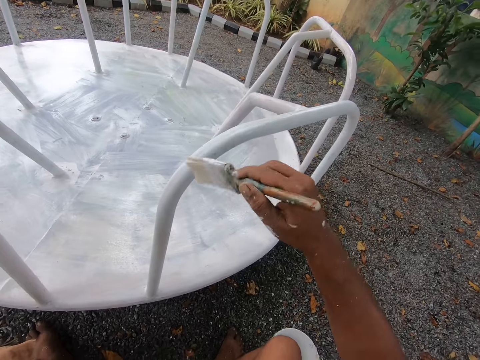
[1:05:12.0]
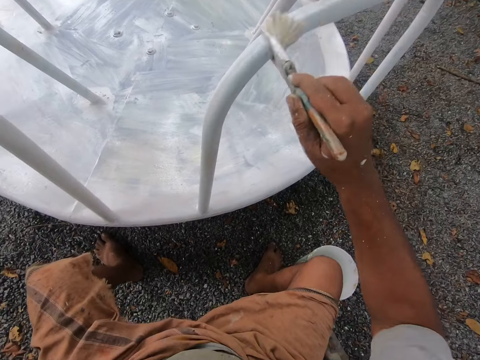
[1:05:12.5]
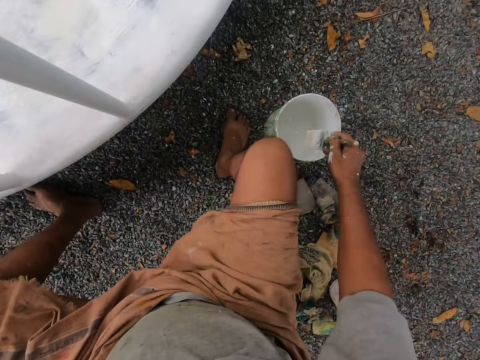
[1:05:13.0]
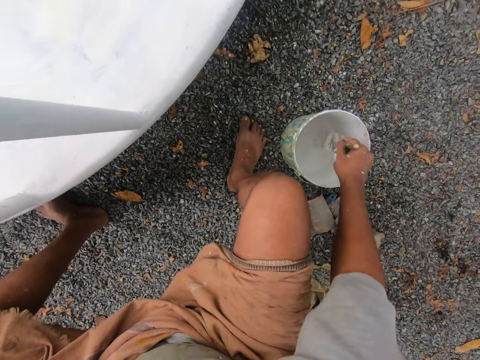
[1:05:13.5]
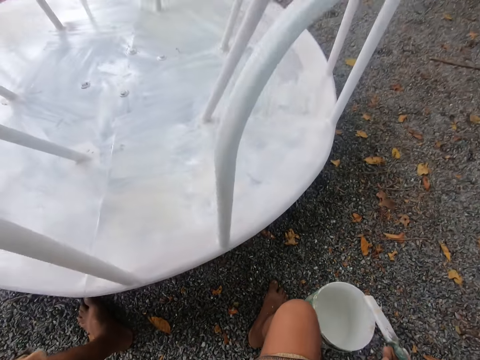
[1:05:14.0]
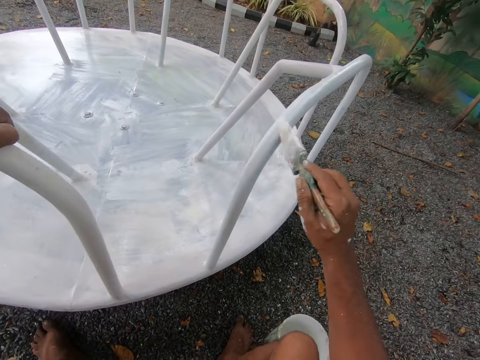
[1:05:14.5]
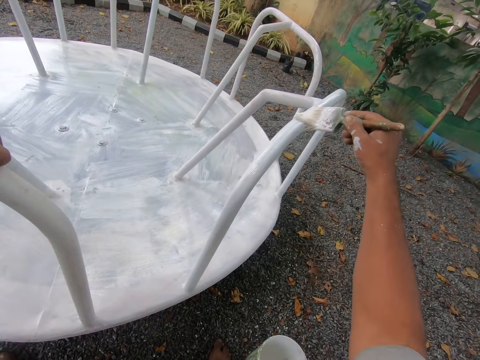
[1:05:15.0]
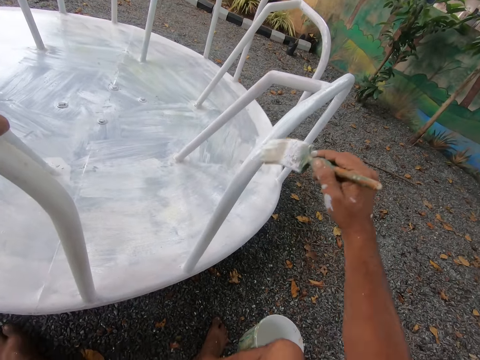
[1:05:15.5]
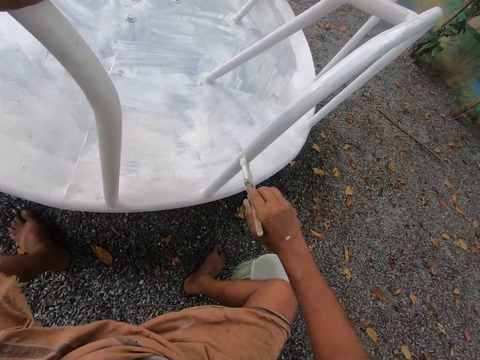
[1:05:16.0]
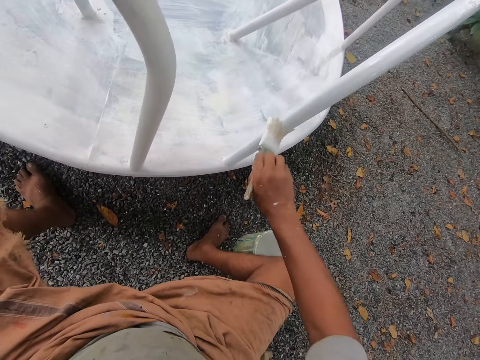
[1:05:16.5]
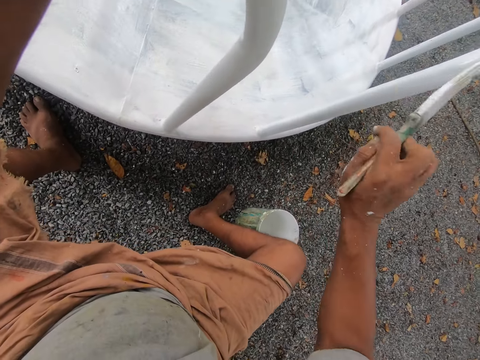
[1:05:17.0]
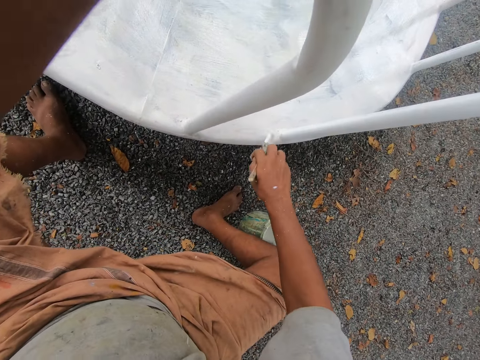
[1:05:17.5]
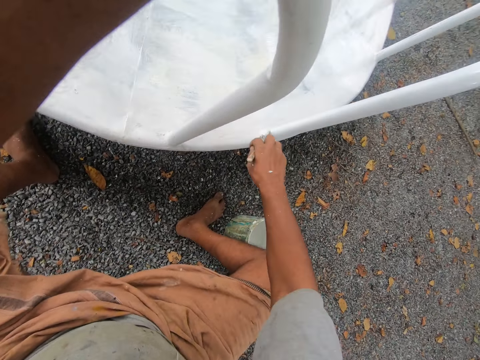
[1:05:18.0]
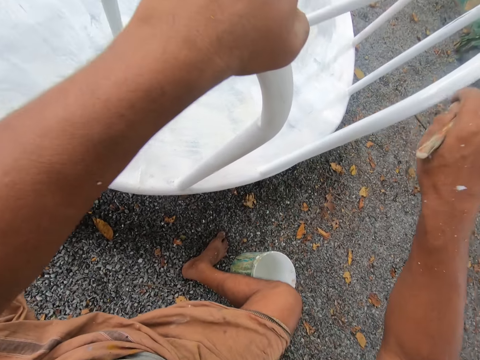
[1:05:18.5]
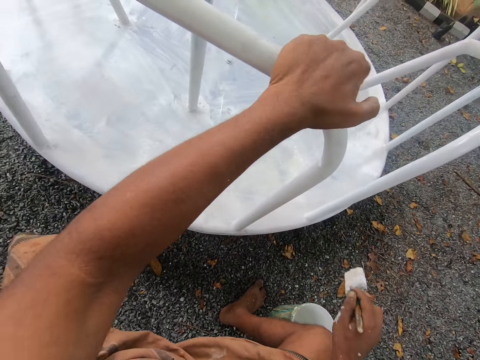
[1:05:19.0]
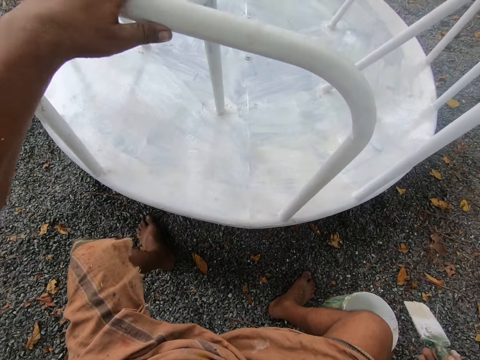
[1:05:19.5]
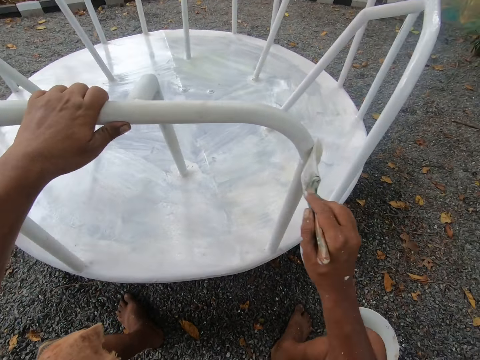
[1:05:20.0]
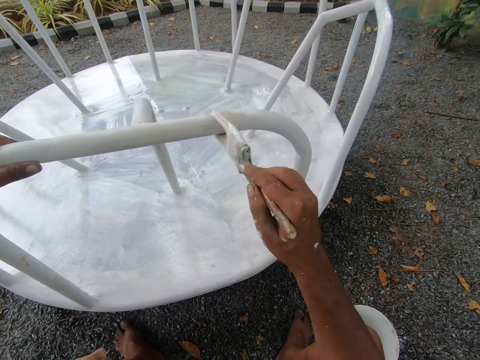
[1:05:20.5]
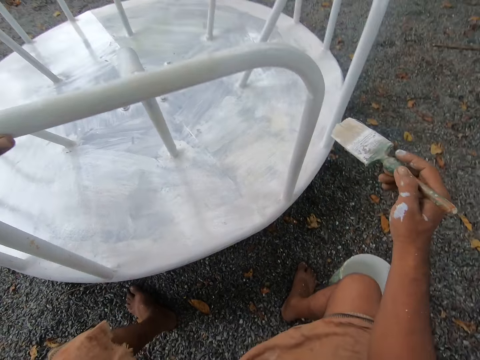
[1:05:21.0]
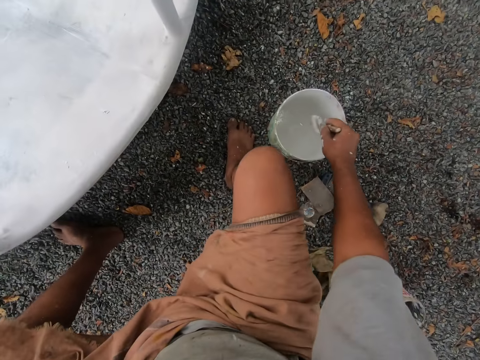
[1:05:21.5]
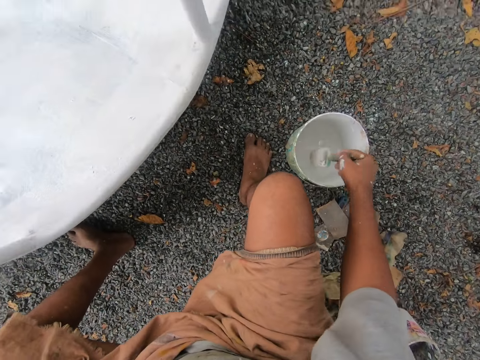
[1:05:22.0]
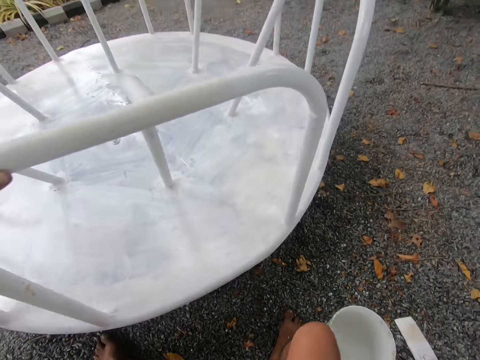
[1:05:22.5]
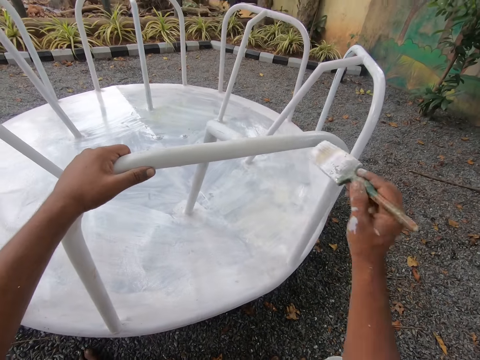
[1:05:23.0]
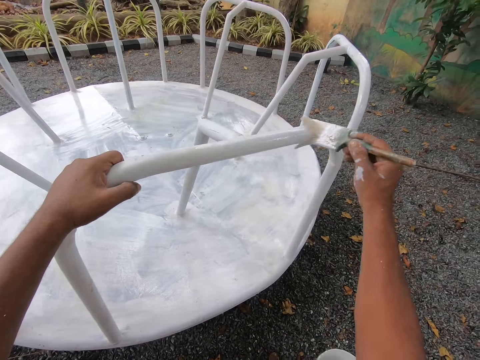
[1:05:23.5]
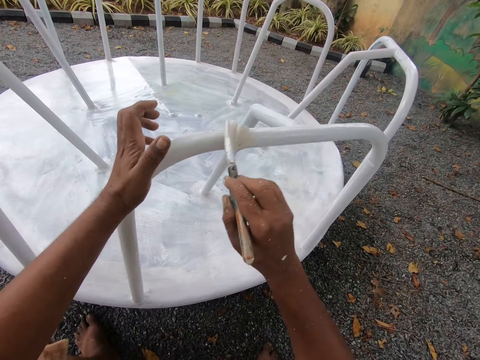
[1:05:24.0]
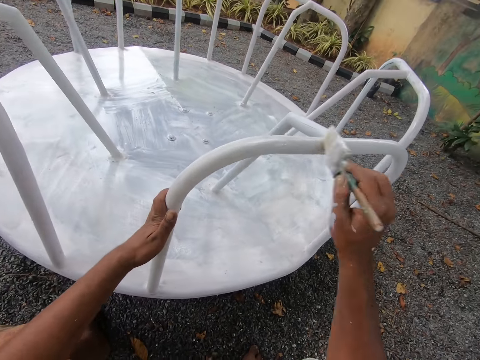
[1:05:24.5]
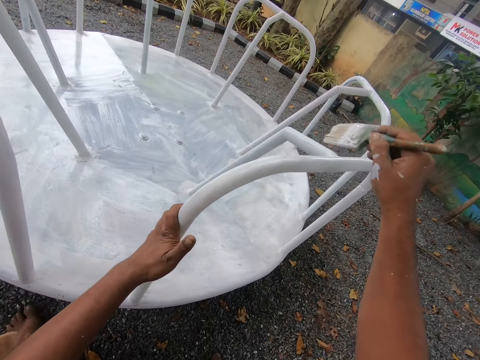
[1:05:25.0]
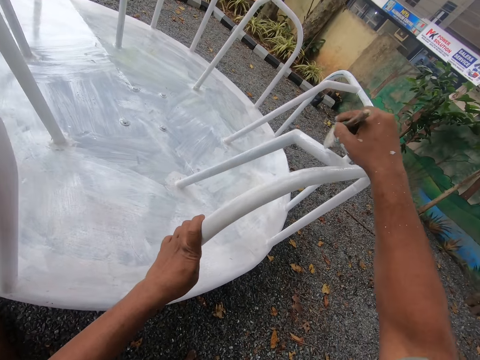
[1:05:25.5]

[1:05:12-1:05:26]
The camera wearer holds another railing with his left hand. He paints the railing of the swing. He dips the paint brush in his right hand into the paint bucket on the ground. He removes the paint brush from the bucket. He paints the playground roundabout with the paint brush in his right hand. He repositions his left hand on the playground roundabout. He dips the paint brush in his right hand into the paint bucket on the ground. He removes the paint brush from the bucket. He paints the playground roundabout with the paint brush in his right hand. He repositions his left hand on the playground roundabout.

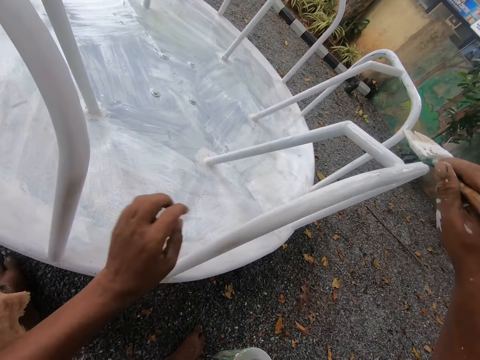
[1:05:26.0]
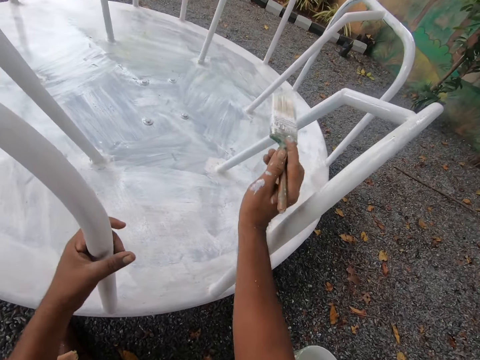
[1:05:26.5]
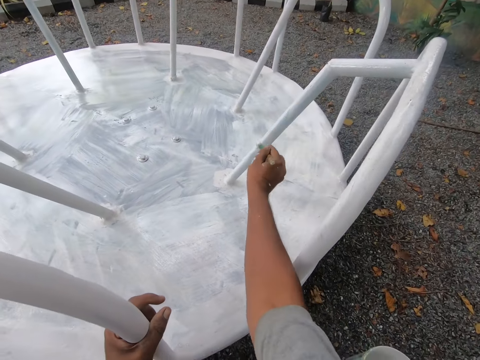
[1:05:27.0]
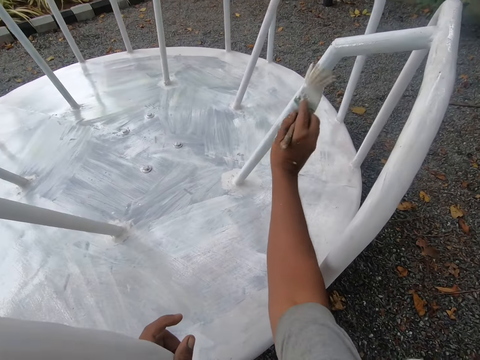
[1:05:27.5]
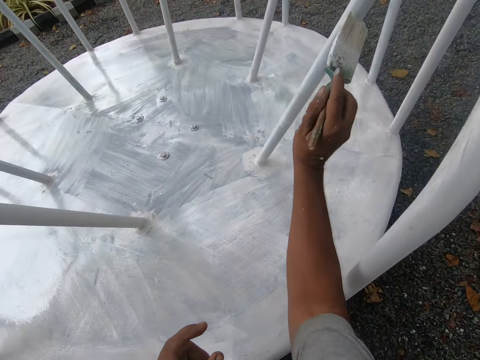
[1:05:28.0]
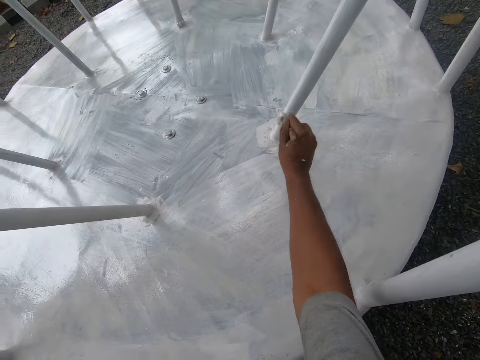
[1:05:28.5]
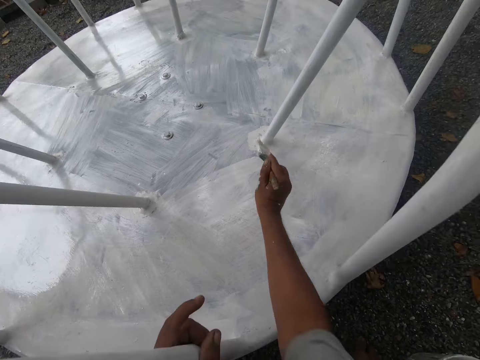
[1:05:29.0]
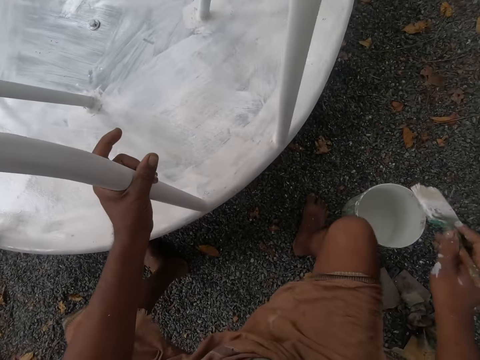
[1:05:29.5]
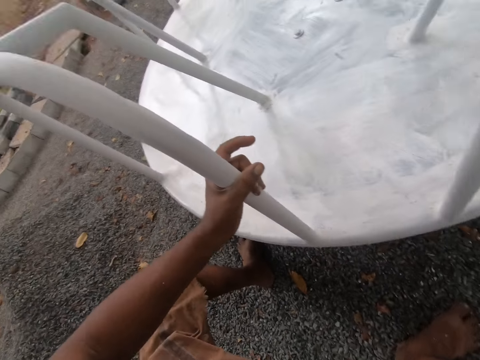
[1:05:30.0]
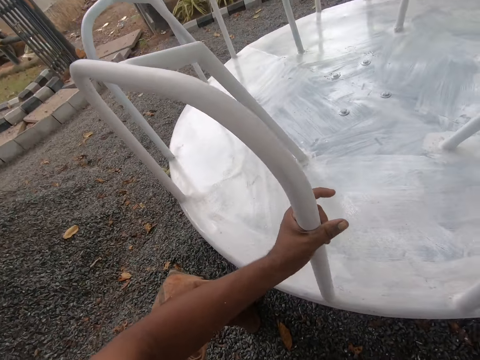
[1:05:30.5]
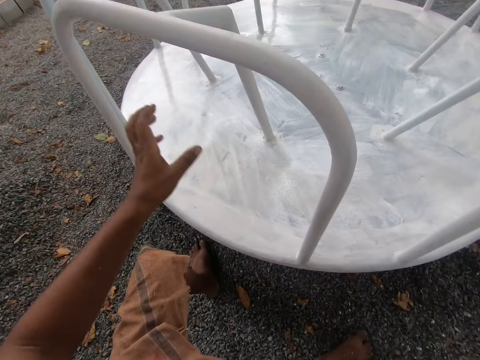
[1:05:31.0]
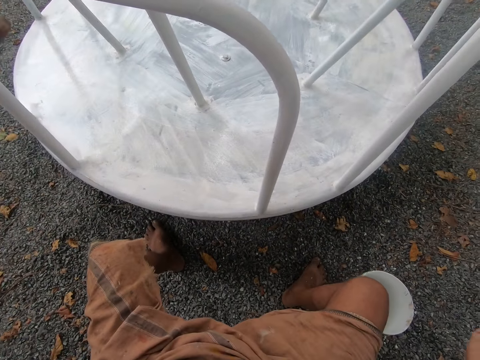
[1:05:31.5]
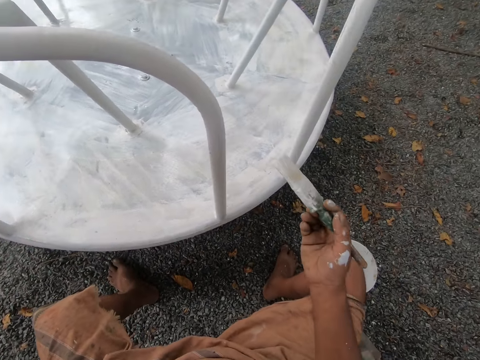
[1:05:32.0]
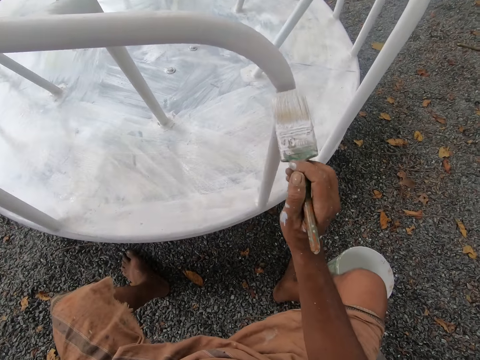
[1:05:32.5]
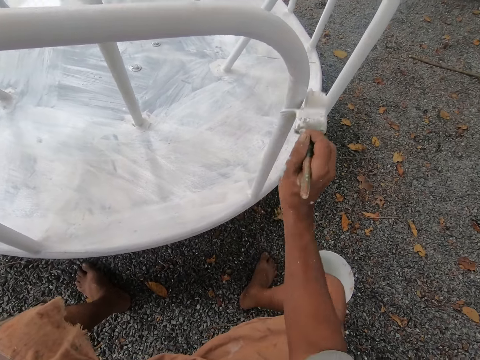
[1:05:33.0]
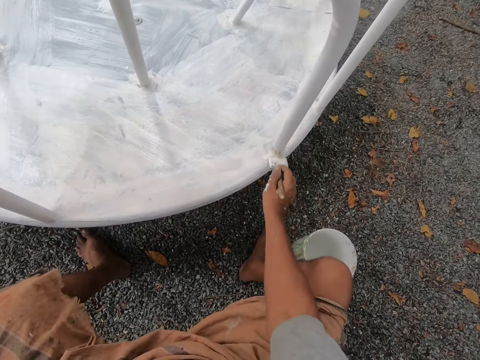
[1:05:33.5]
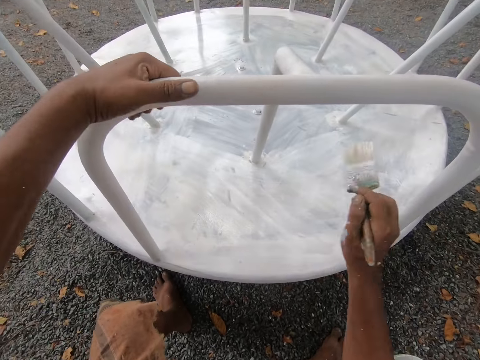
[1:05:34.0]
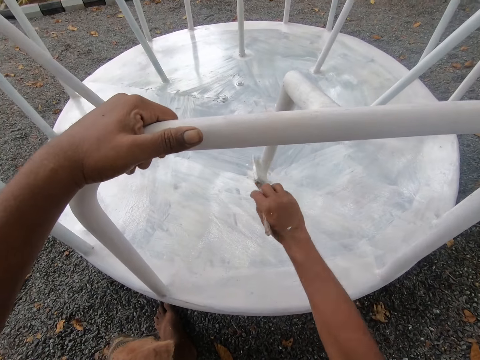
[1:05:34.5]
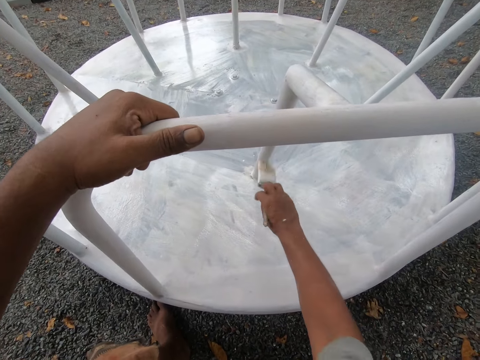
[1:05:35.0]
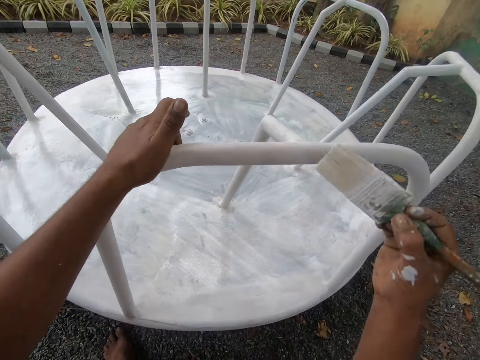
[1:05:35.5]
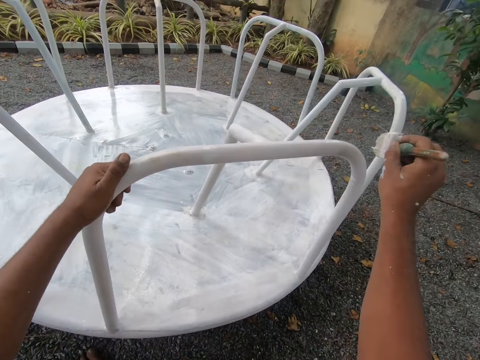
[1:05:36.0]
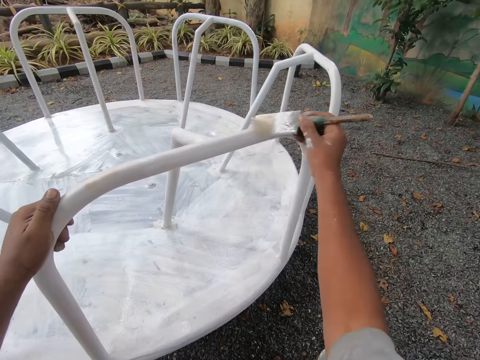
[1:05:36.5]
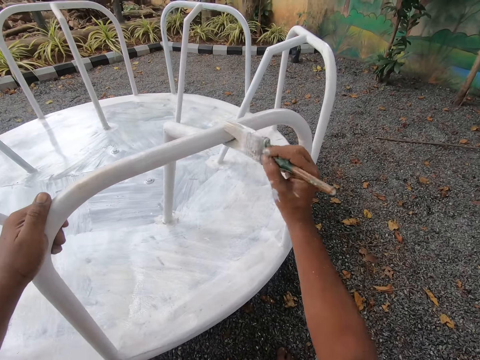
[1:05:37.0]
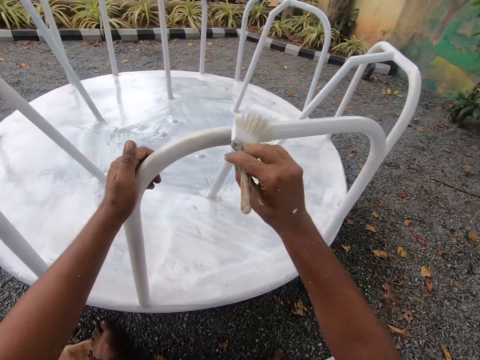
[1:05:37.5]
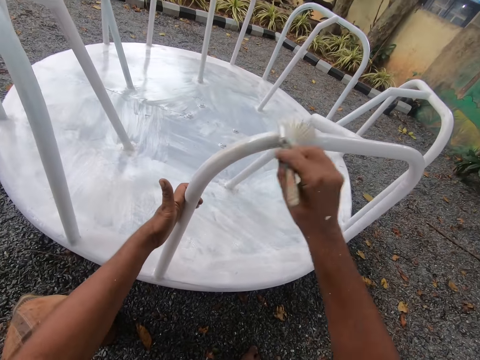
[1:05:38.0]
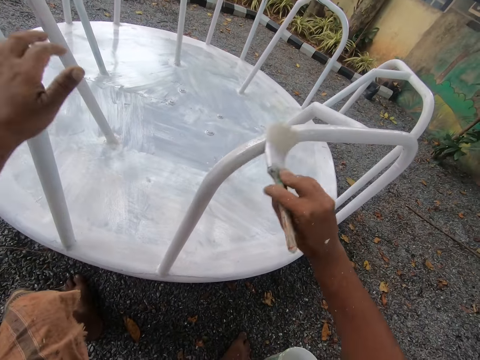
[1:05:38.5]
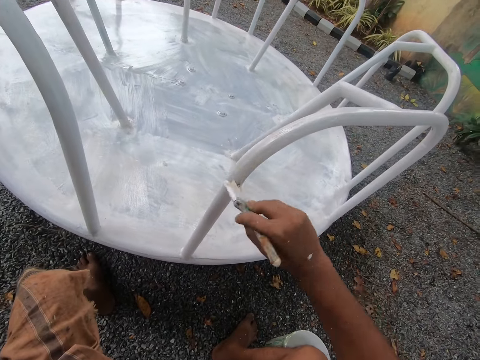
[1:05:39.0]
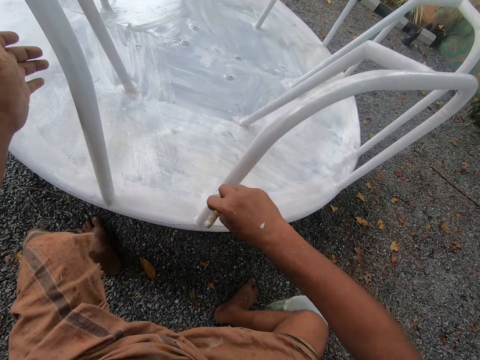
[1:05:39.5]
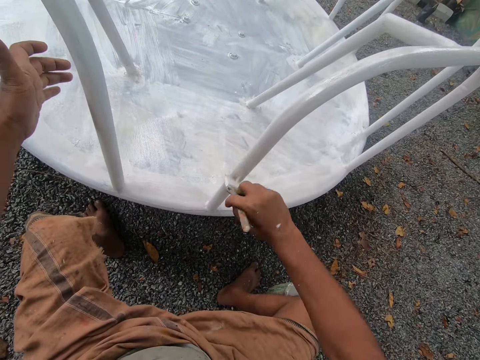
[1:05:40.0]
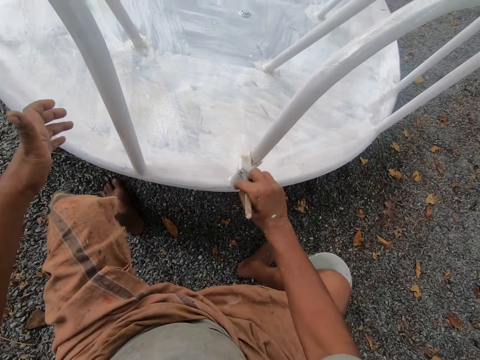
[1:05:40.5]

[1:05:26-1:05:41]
The camera wearer holds another railing with his left hand. He paints the railing of the swing. He dips the paint brush in his right hand into the paint bucket on the ground. He stares at the swing. He repositions his left hand on the playground roundabout. He paints the playground roundabout with the paint brush in his right hand. He holds another railing with his left hand. He paints the railing of the swing.
